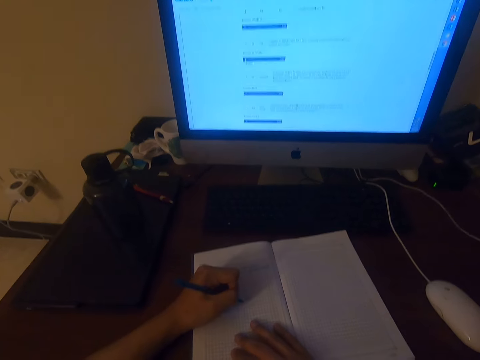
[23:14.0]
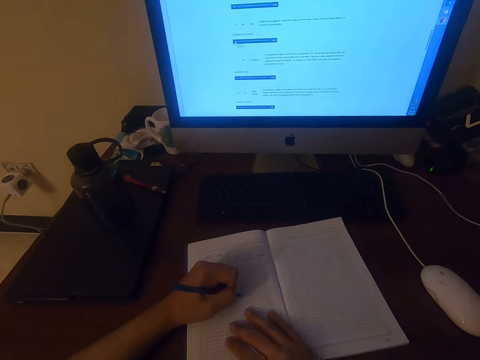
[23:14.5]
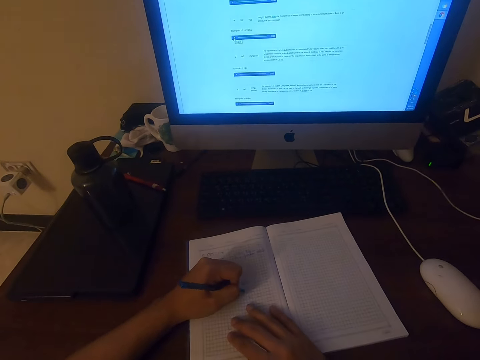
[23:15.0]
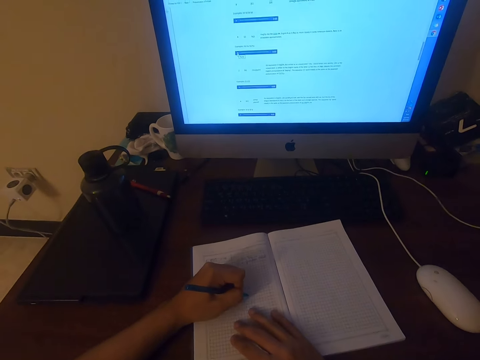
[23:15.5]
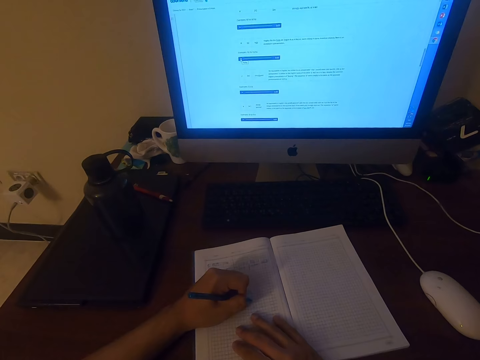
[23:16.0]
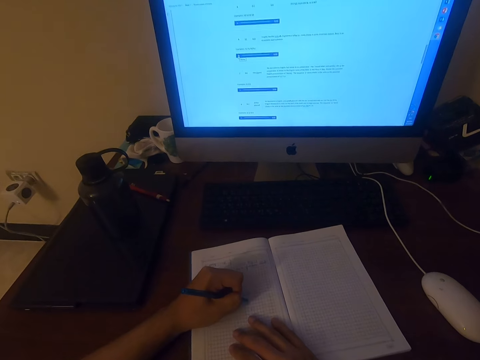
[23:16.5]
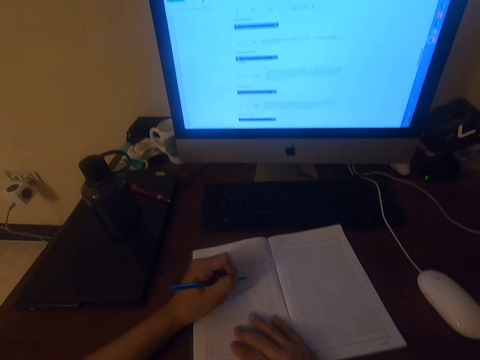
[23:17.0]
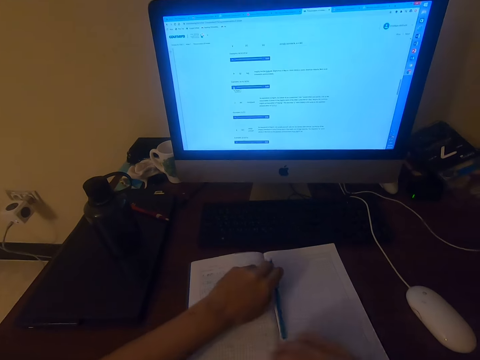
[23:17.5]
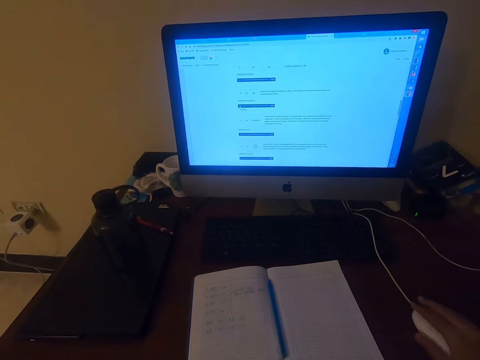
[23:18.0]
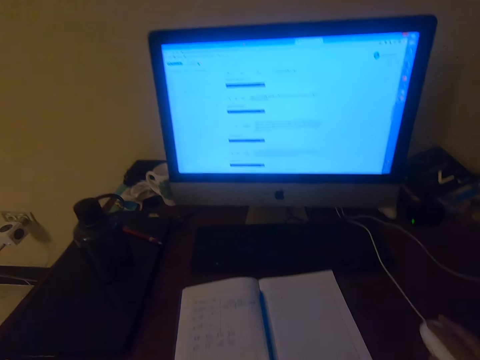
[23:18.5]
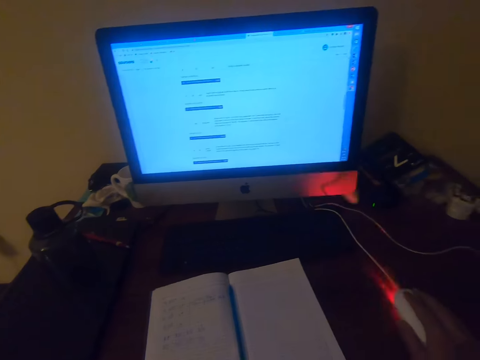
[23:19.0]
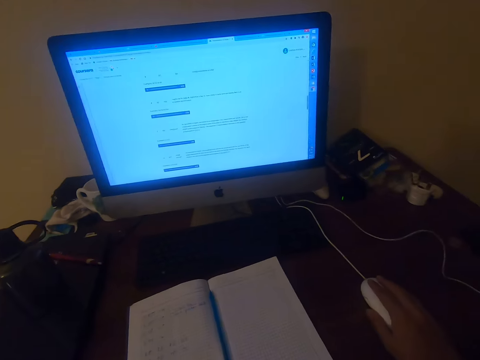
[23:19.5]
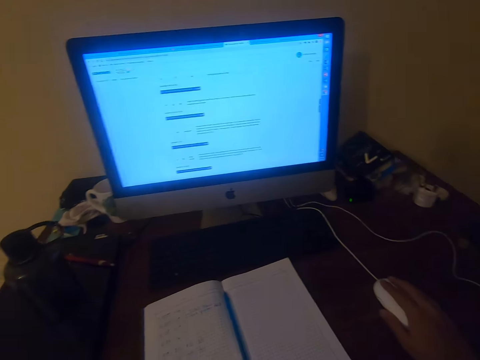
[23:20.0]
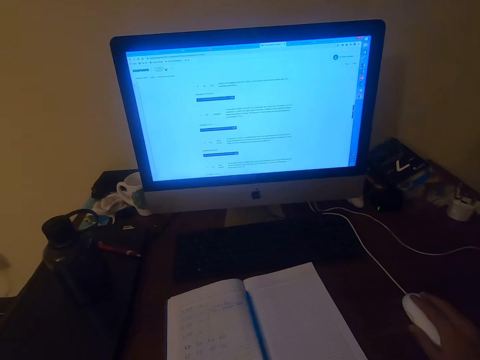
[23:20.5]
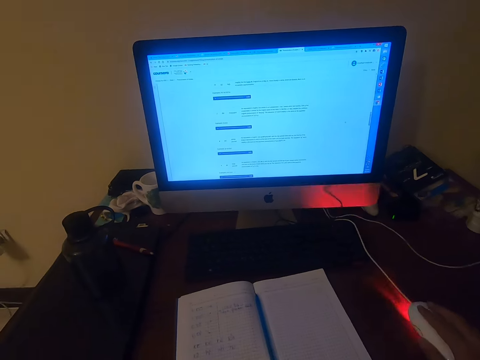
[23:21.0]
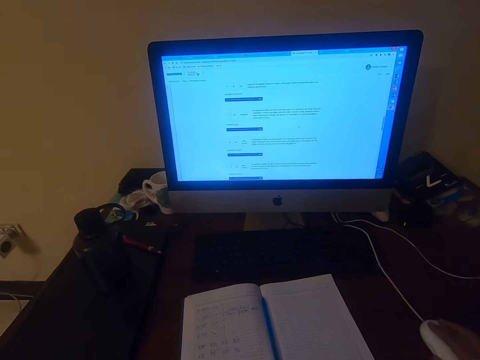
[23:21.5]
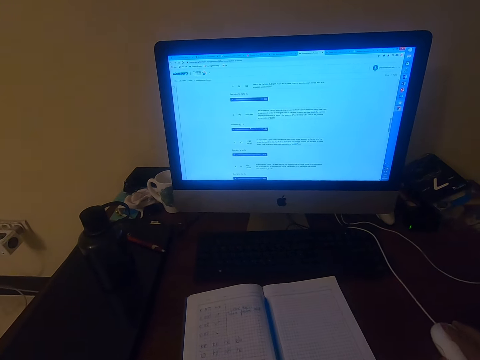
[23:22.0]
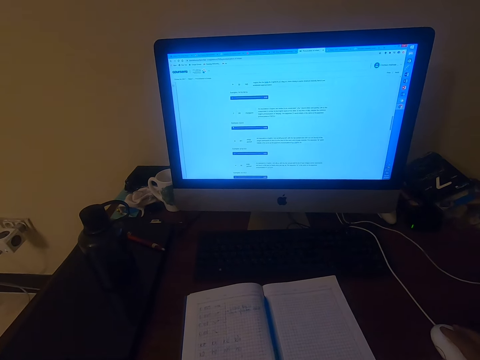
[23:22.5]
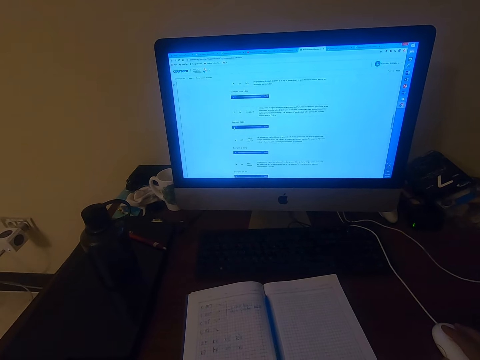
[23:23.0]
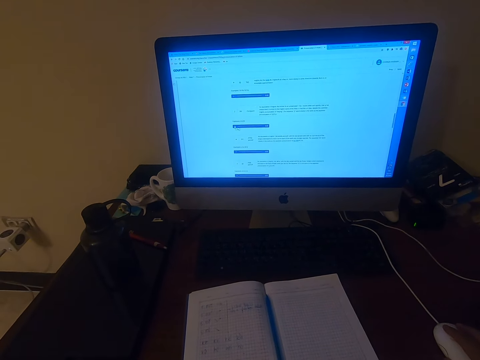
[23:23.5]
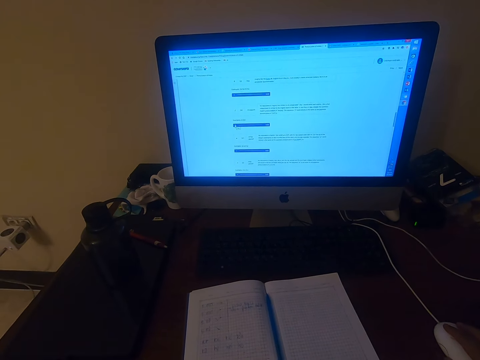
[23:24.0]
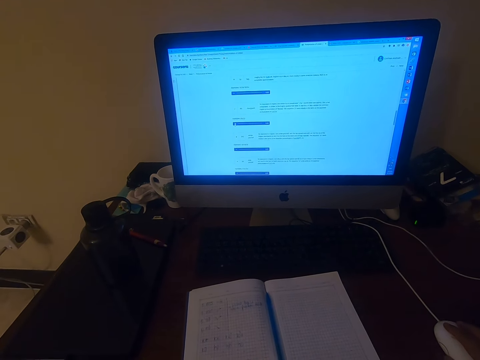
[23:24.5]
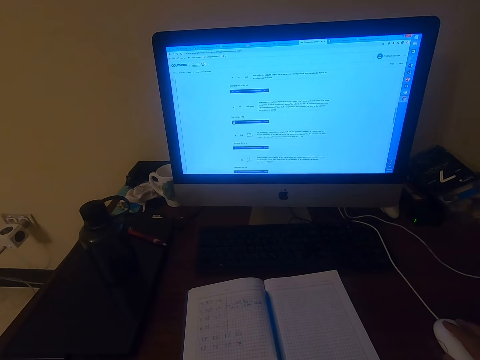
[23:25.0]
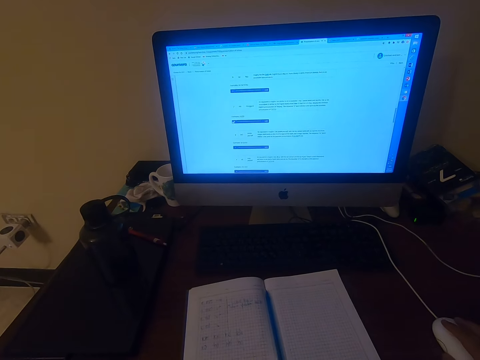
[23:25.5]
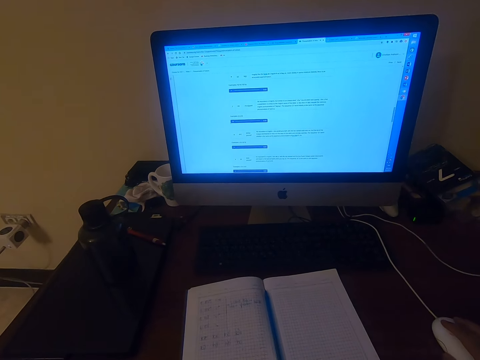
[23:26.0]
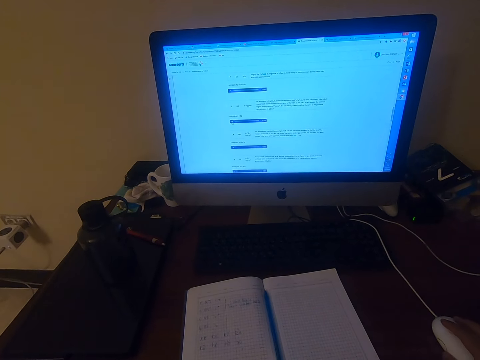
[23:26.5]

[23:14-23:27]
The camera wearer writes on the book. They drop the pen on the book. They operate a computer. They click the mouse.

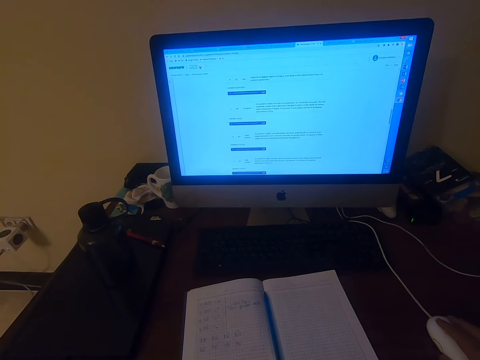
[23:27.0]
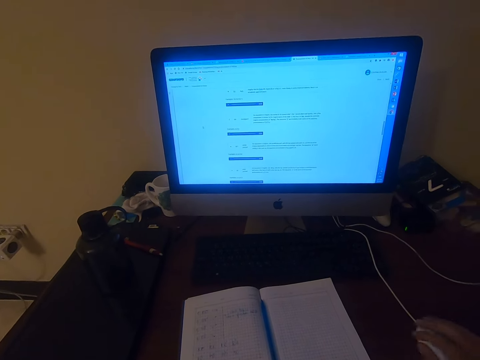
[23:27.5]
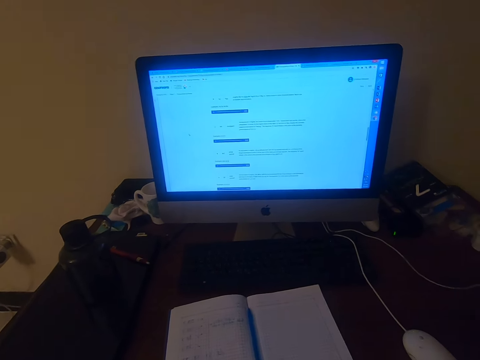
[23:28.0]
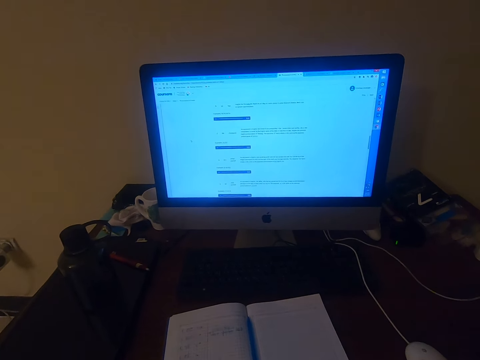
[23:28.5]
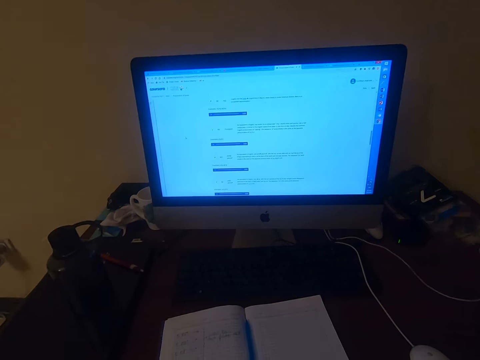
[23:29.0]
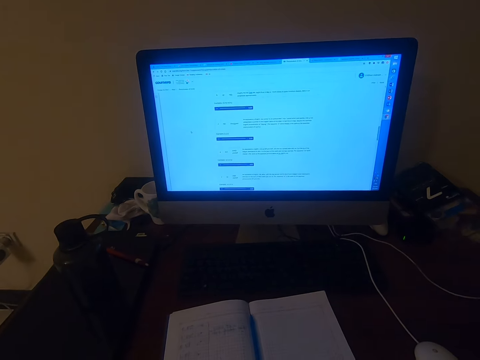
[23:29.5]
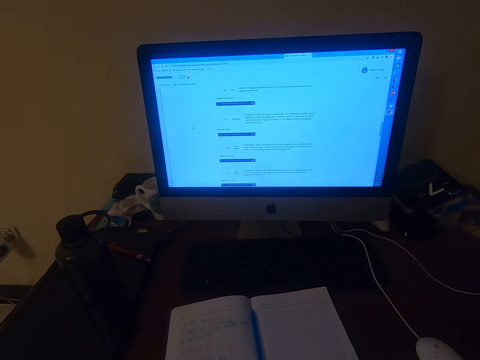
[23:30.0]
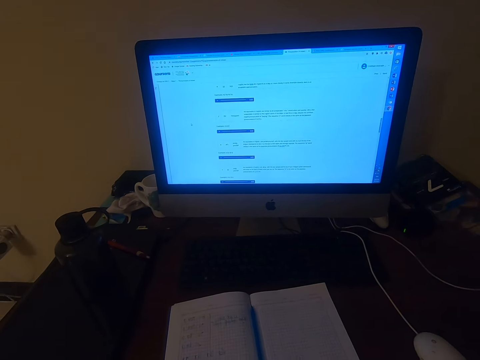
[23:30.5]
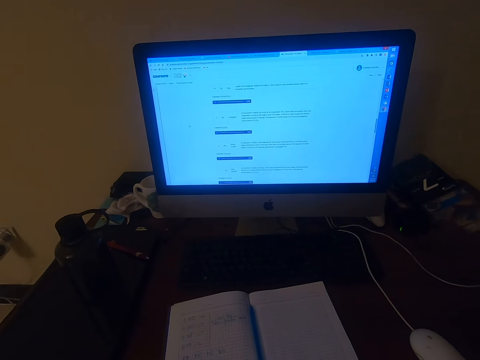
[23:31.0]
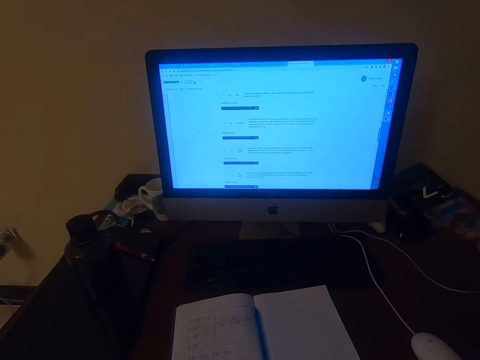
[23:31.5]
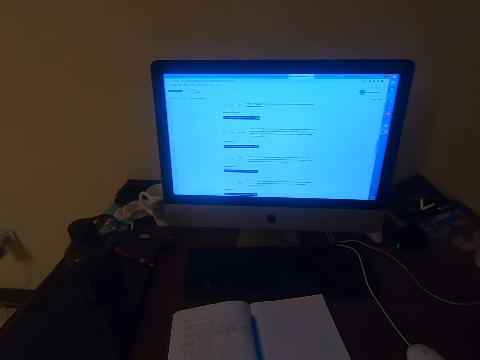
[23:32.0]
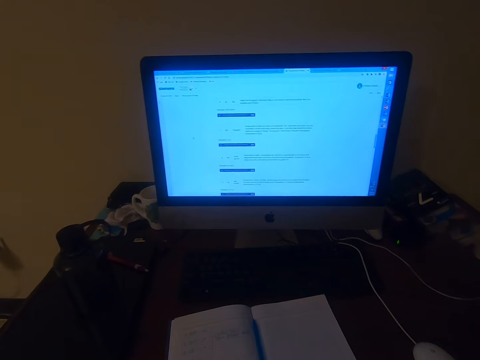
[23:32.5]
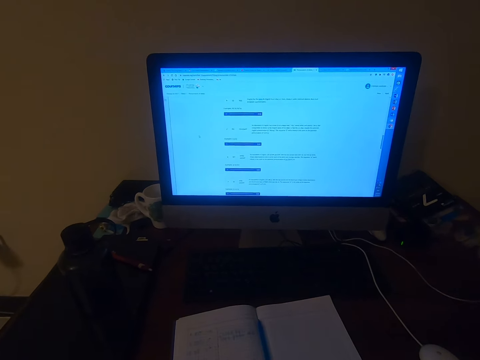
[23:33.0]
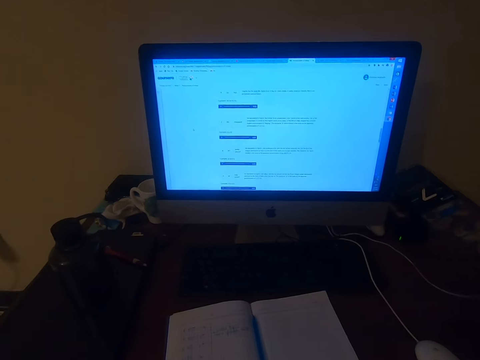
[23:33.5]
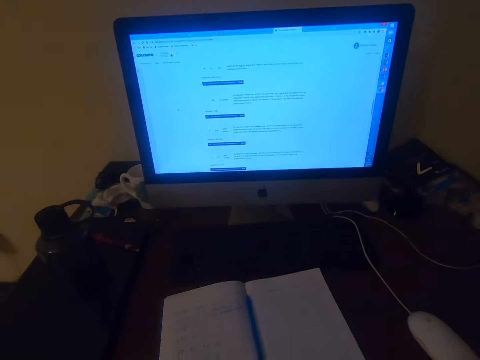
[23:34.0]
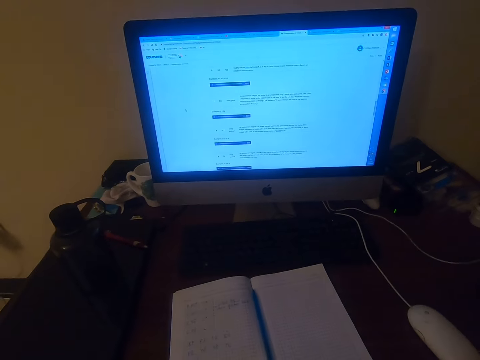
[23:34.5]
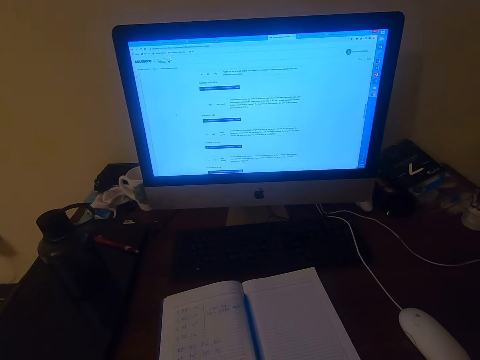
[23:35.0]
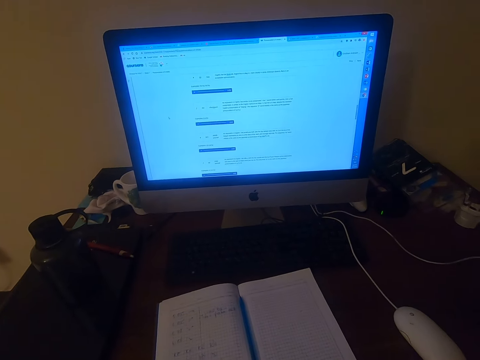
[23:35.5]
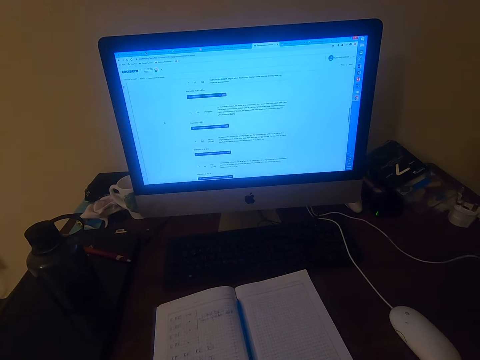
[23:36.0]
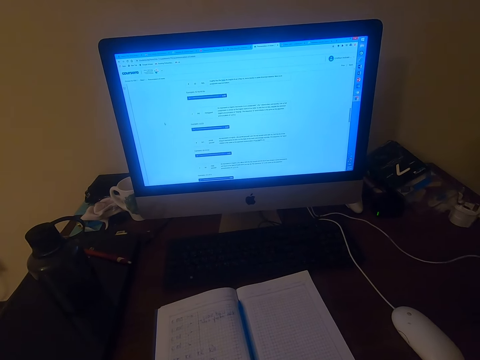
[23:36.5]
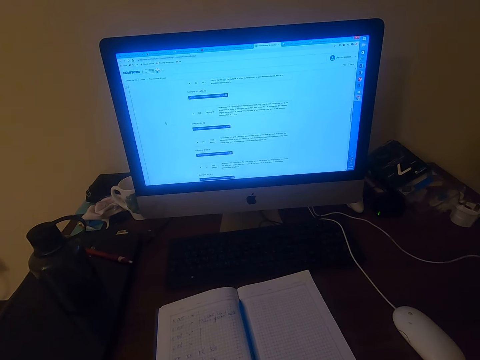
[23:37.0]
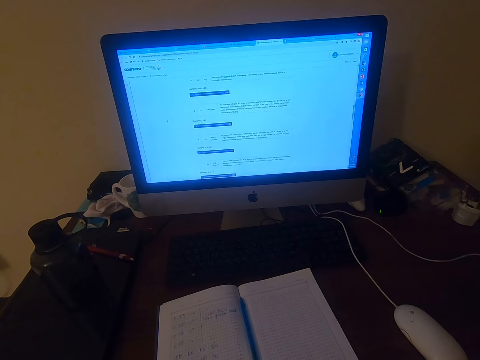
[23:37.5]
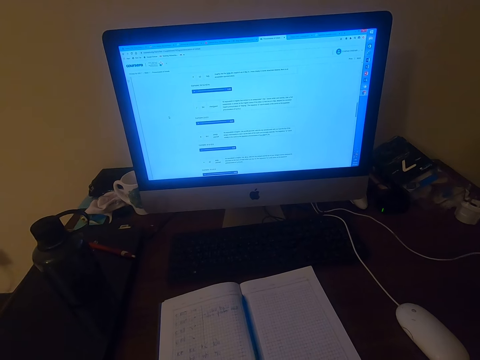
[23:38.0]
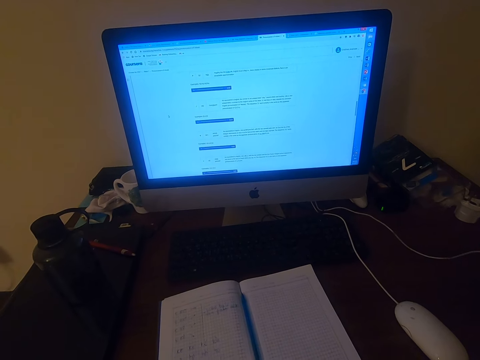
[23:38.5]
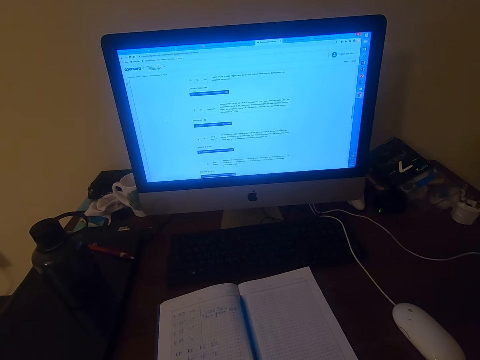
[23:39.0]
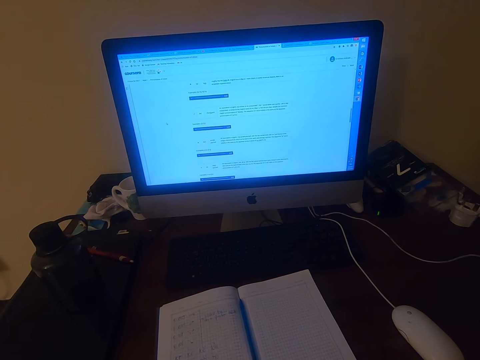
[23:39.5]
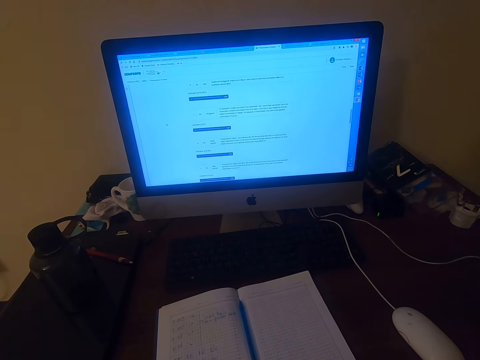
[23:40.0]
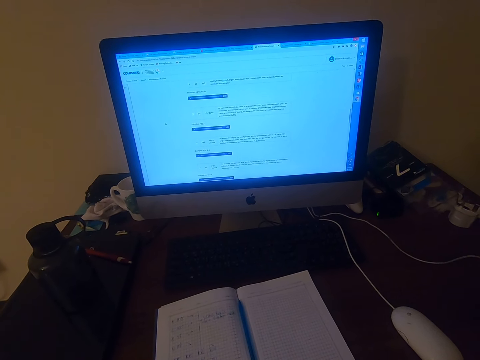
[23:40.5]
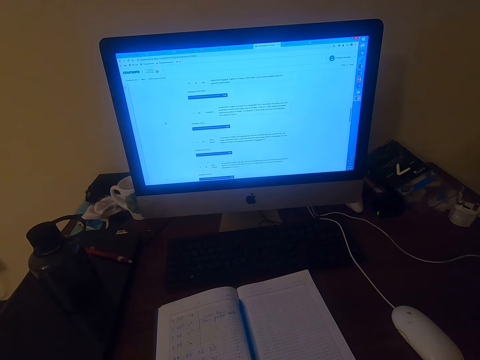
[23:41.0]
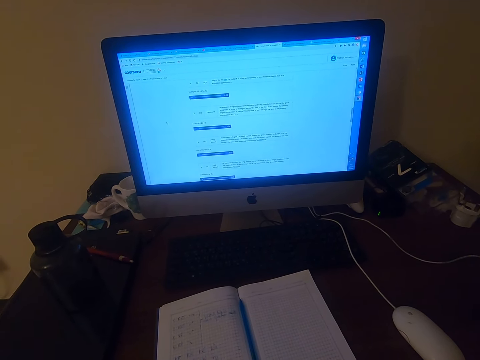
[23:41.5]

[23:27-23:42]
The camera wearer clicks the mouse. They read on the computer. They click the mouse repeatedly.
